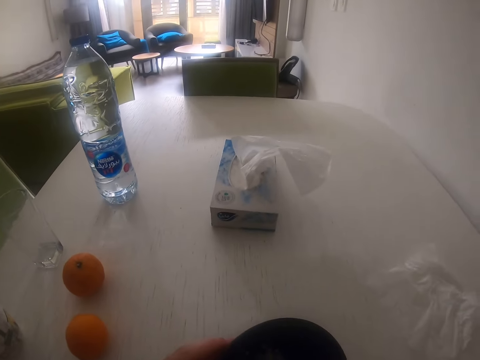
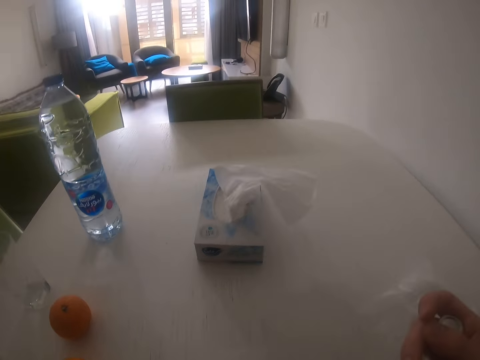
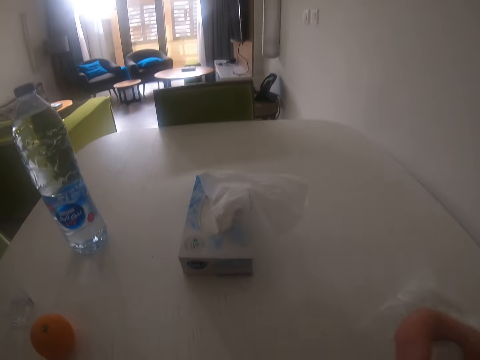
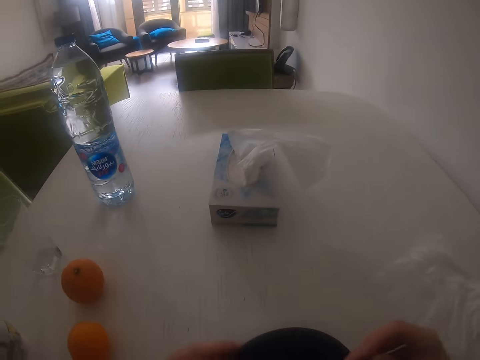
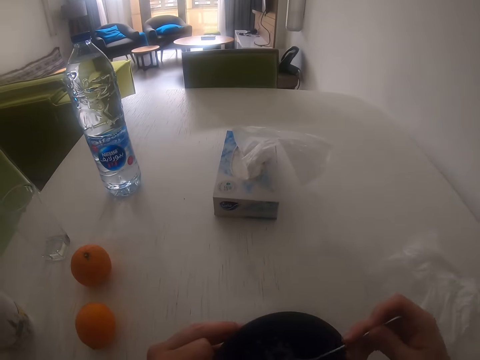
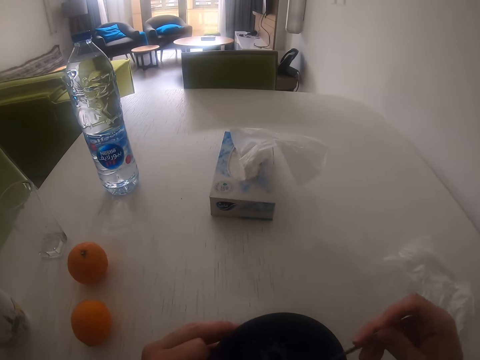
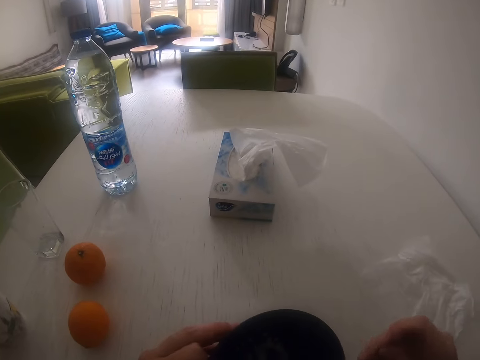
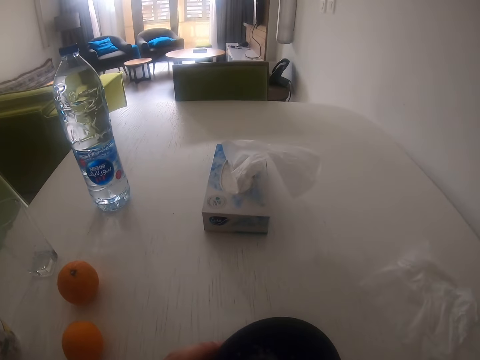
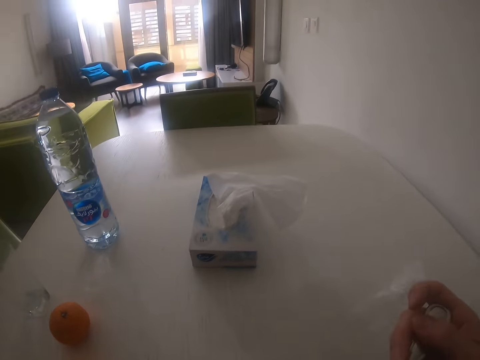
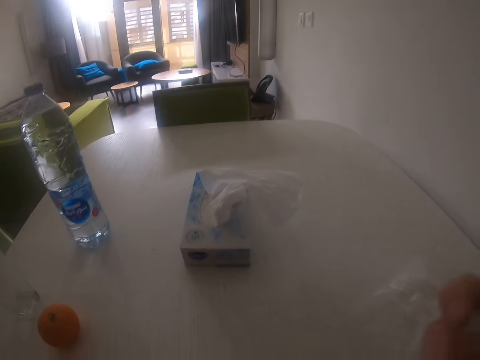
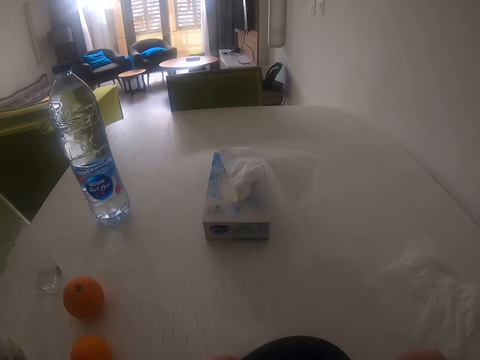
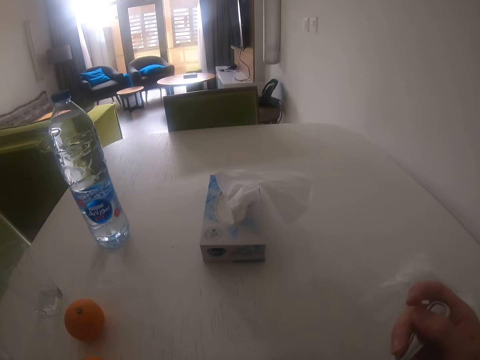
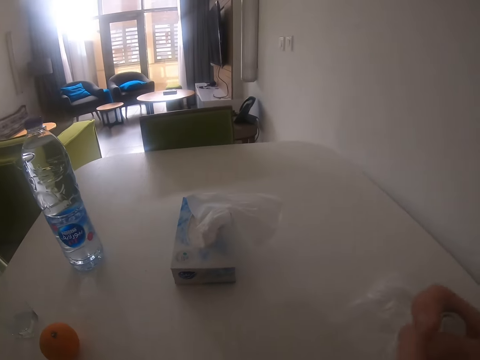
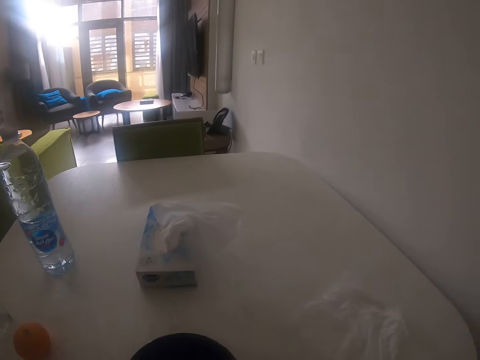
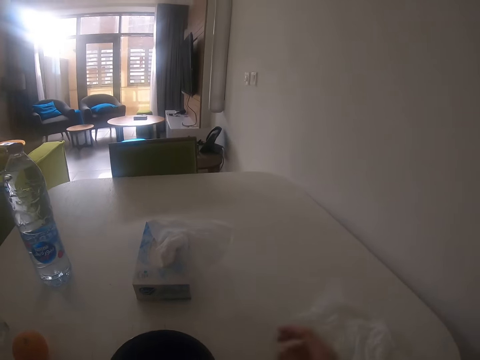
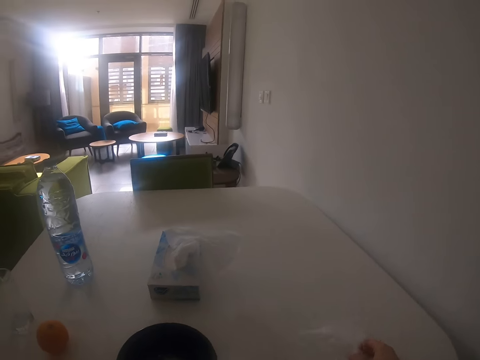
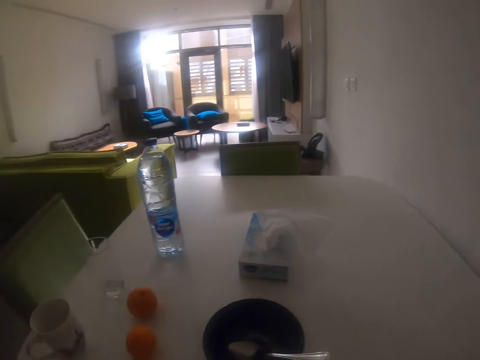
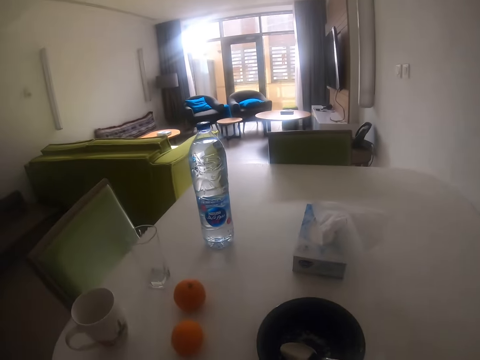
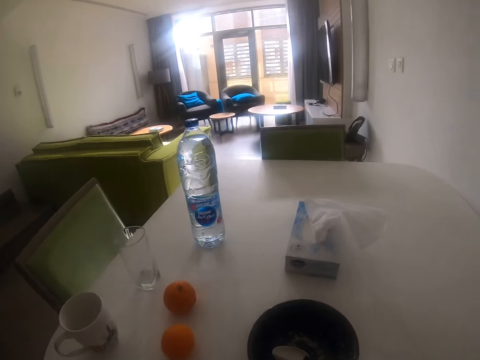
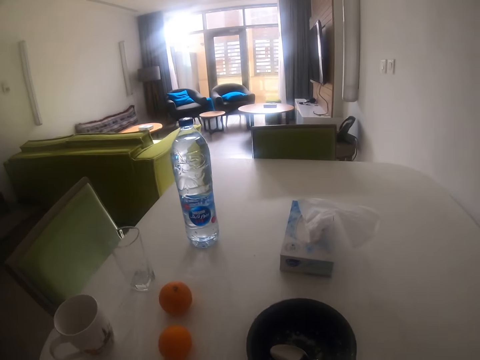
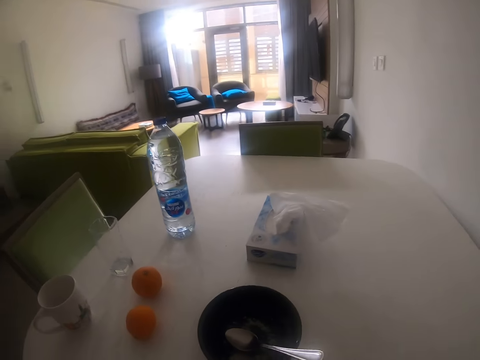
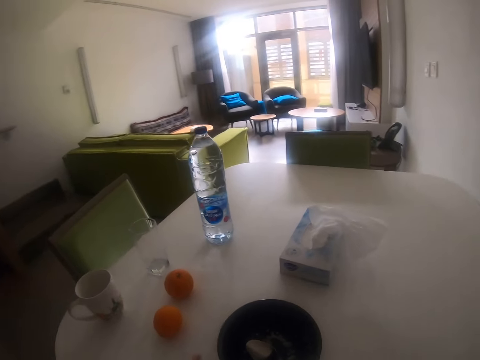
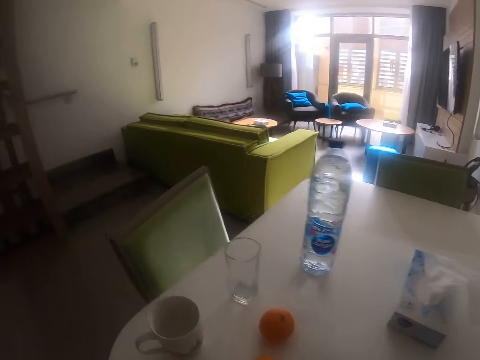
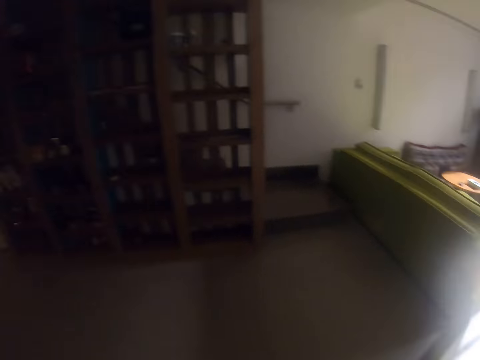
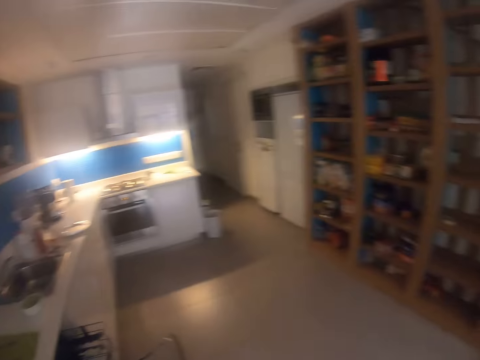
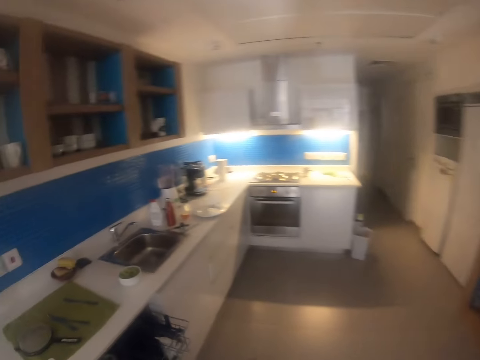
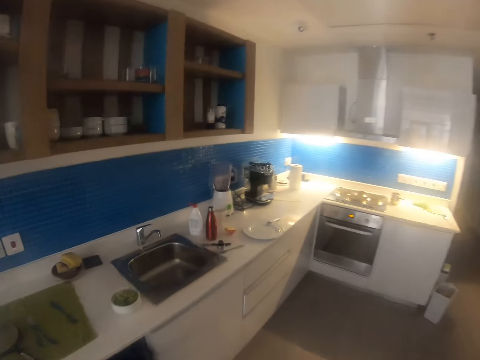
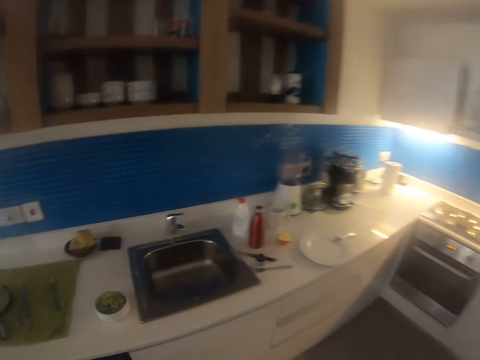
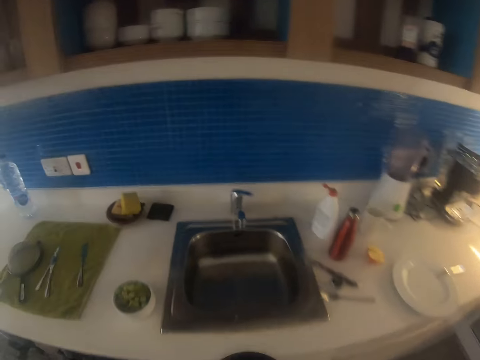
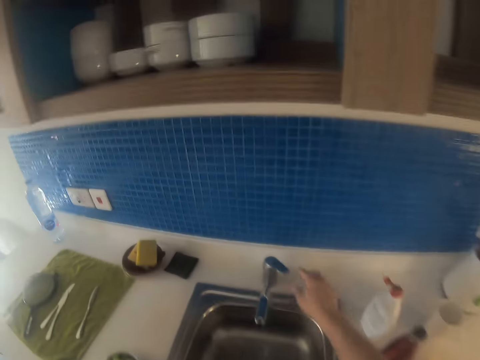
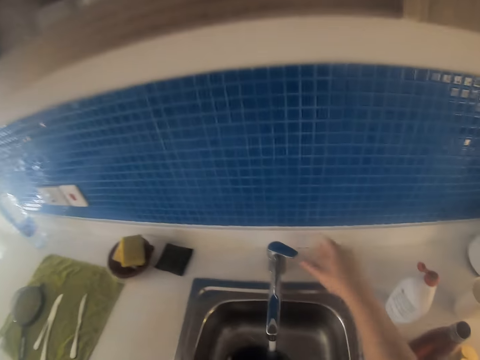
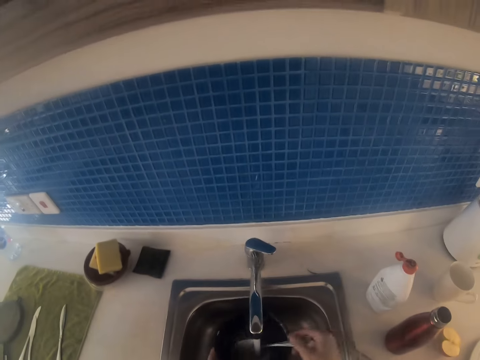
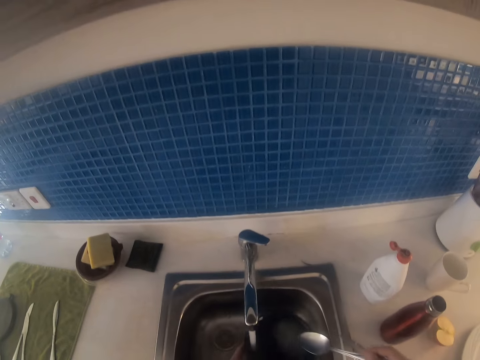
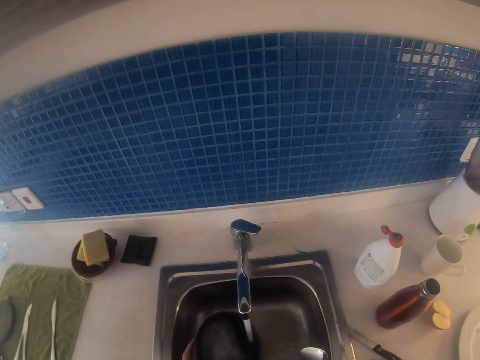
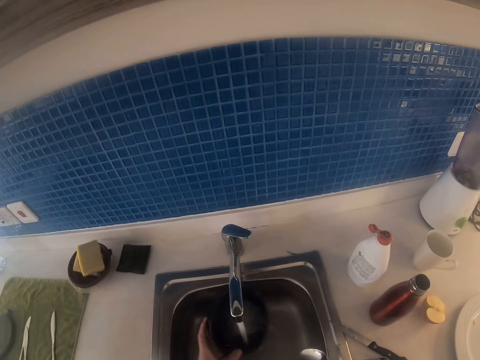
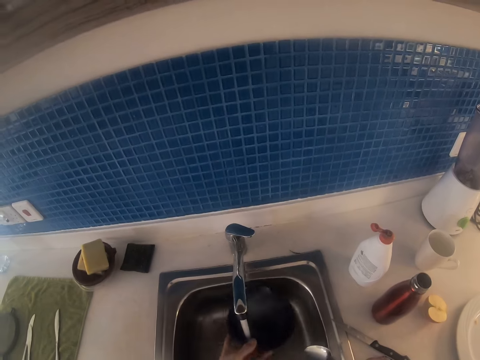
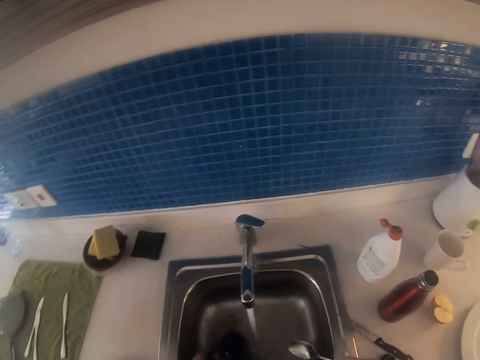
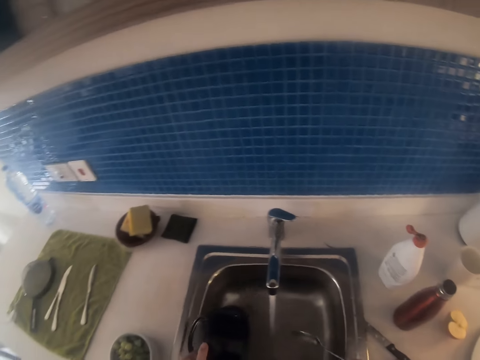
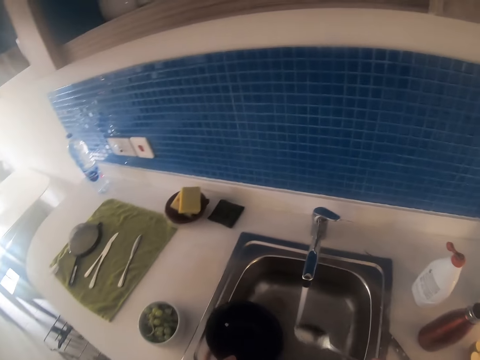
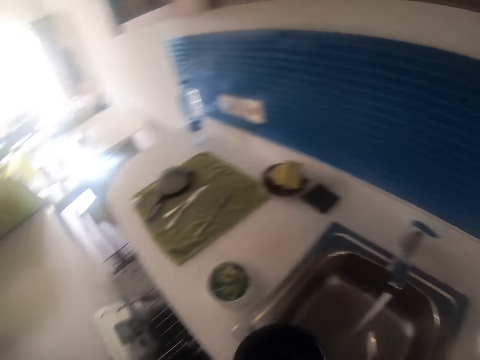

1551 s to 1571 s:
The camera wearer looks around. They stir the food. They eat the food. They look around. They lift the spoon. They look around. They move the right hand. They pull the serviette. They look around. They walk towards the kitchen sink. They turn on the tap. They rinse the bowl and the spoon. They wash the spoon.

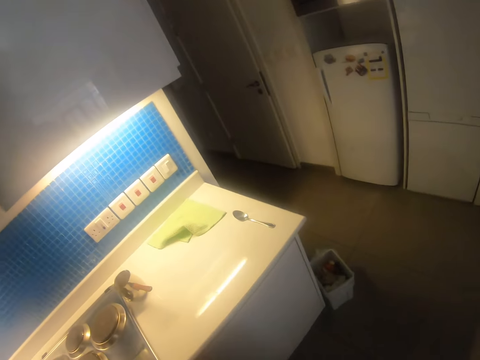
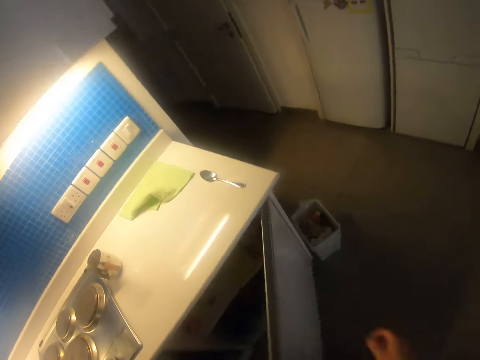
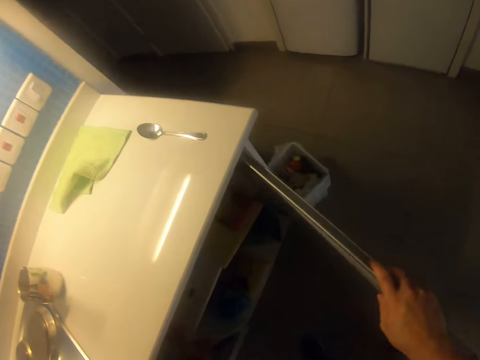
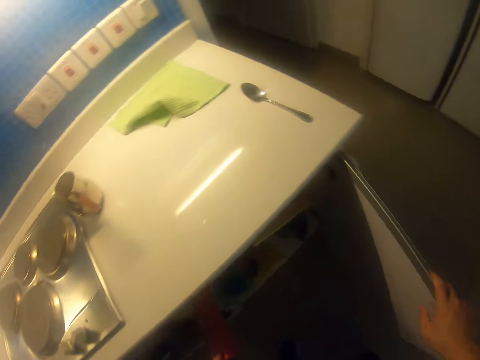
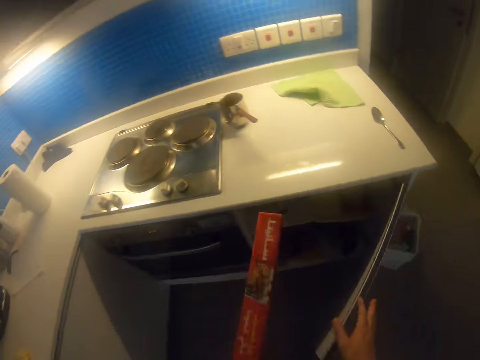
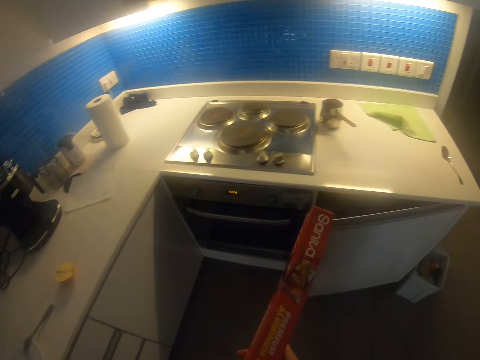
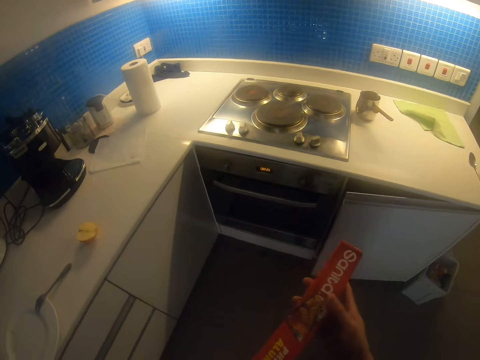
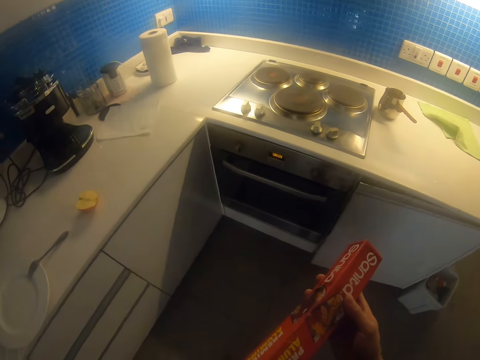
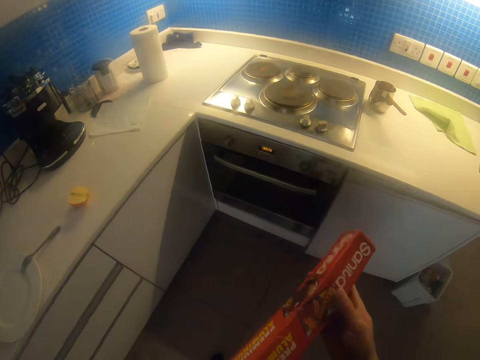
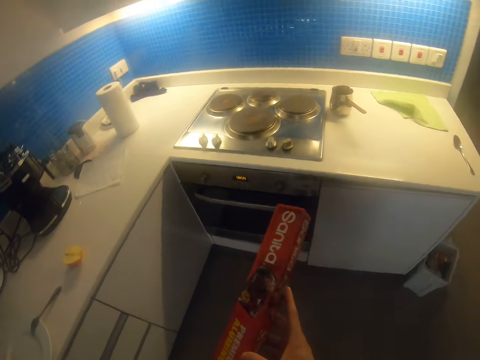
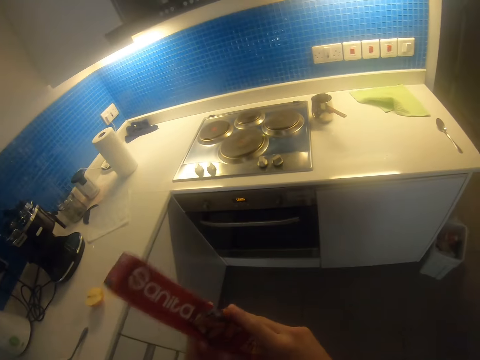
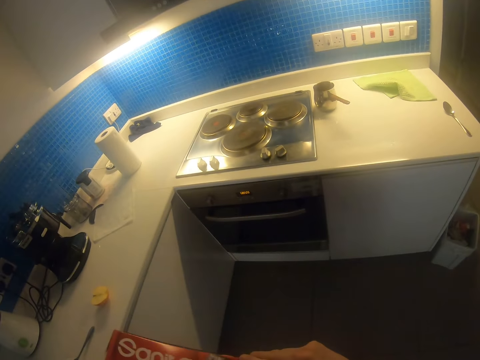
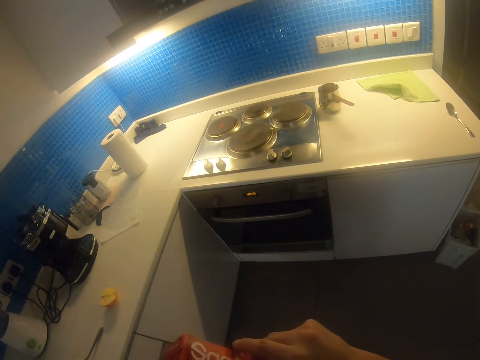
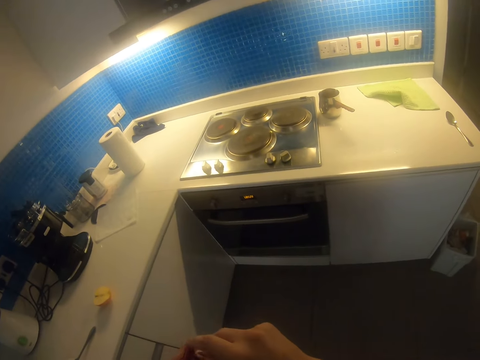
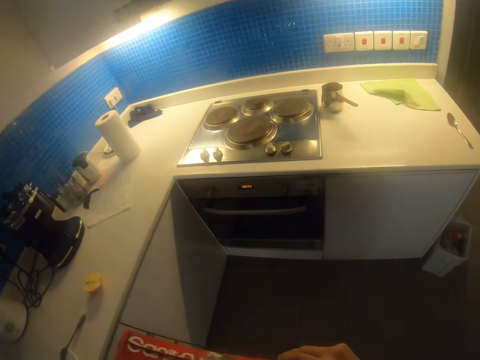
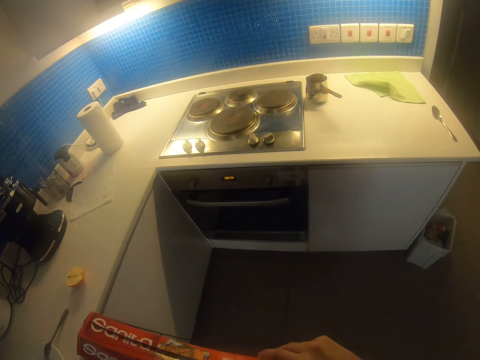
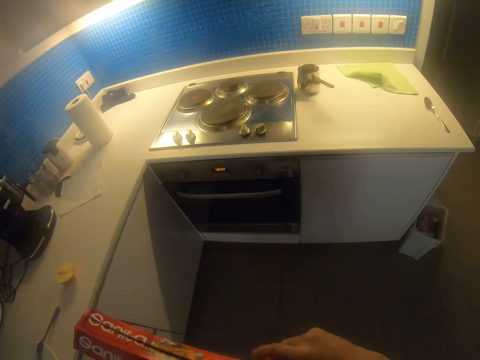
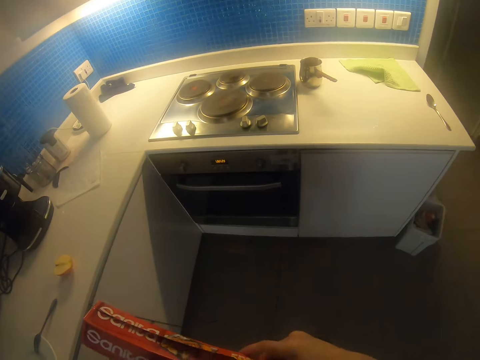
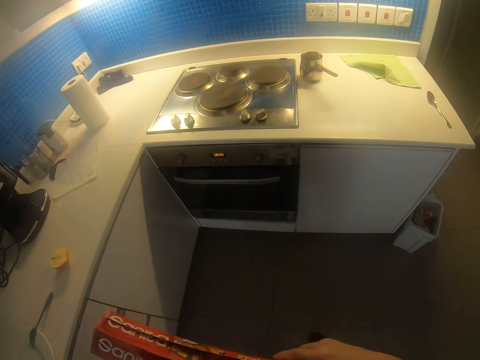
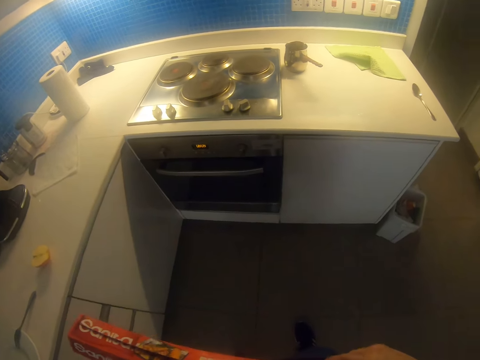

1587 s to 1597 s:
The camera wearer opens a kitchen cabinet or shelf. They look inside the shelf, lift a box of aluminum foil from the cabinet, and close the shelf. They look at the box of aluminum foil. They open the aluminum foil box and unwrap the foil.
